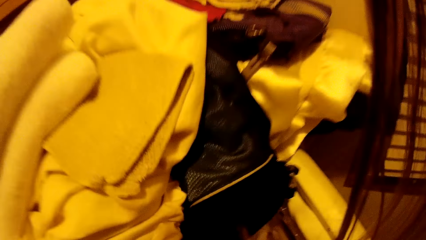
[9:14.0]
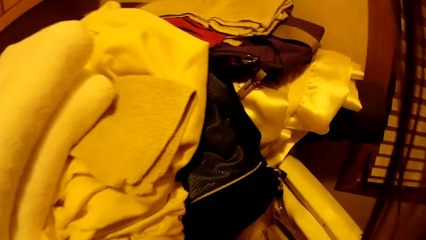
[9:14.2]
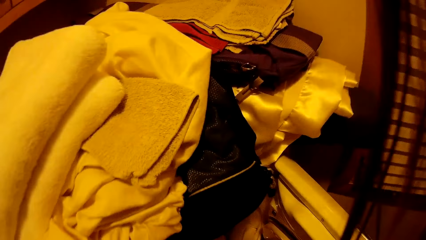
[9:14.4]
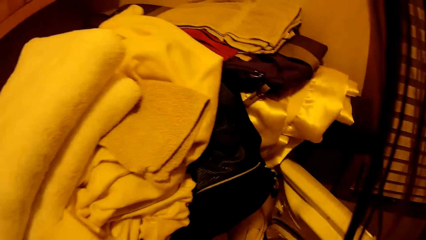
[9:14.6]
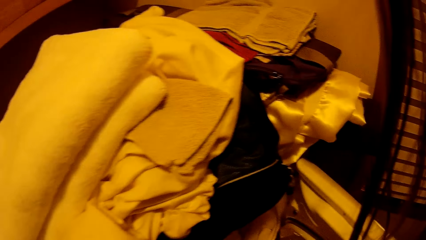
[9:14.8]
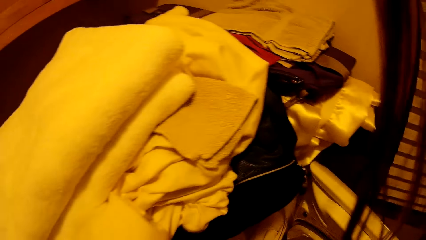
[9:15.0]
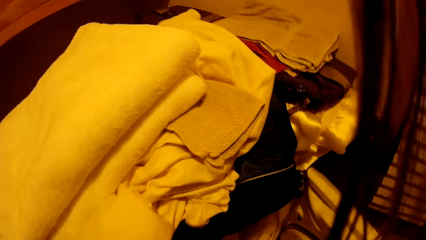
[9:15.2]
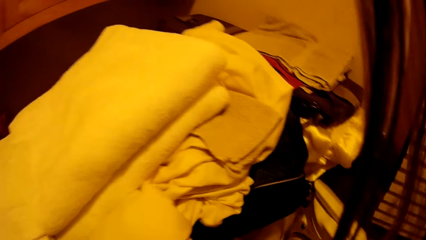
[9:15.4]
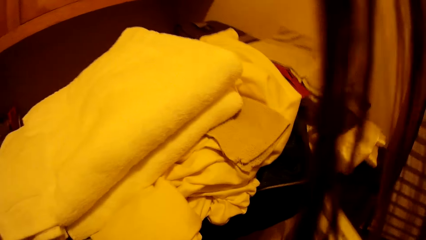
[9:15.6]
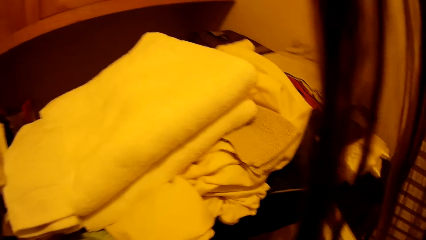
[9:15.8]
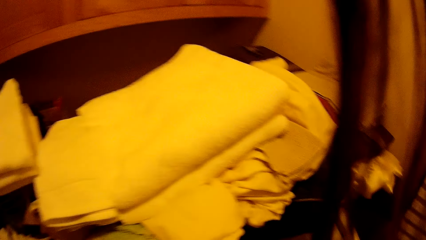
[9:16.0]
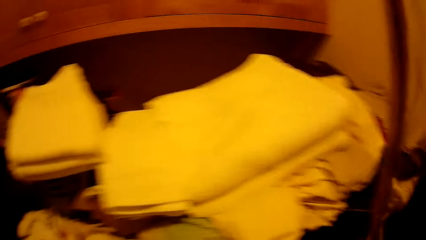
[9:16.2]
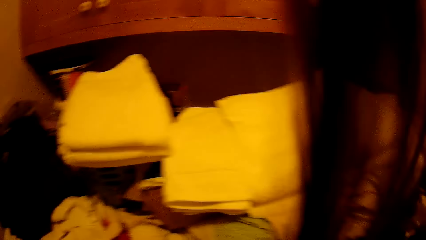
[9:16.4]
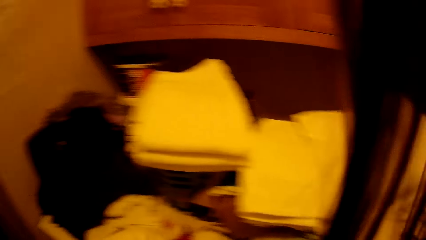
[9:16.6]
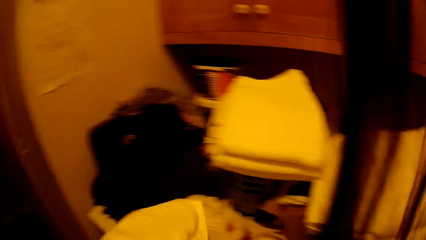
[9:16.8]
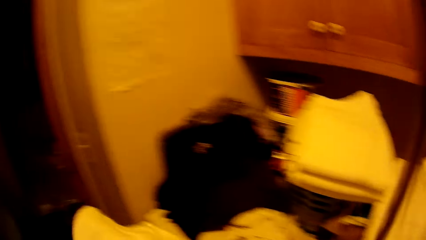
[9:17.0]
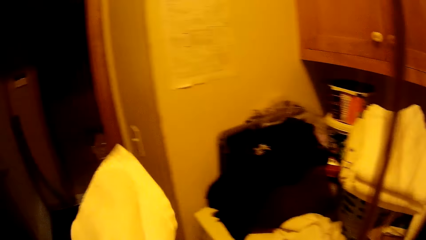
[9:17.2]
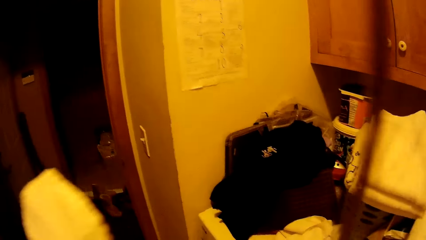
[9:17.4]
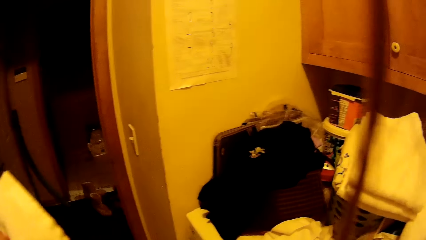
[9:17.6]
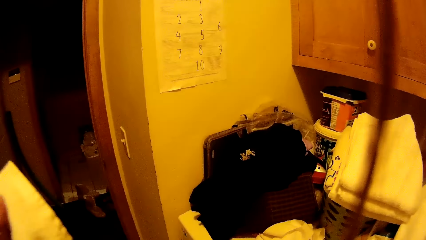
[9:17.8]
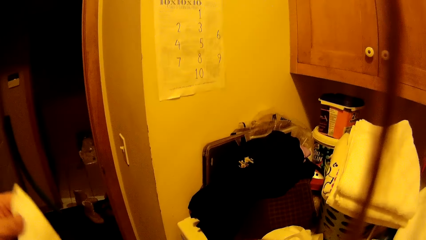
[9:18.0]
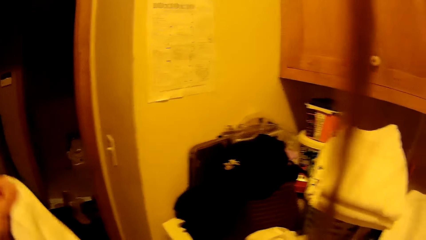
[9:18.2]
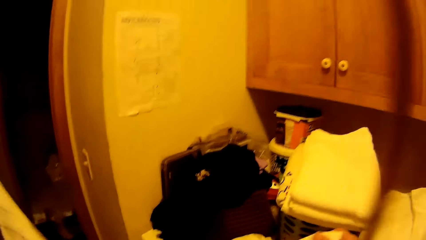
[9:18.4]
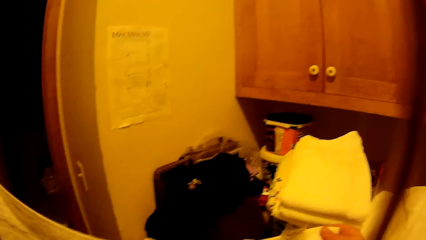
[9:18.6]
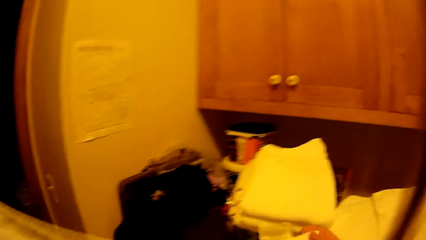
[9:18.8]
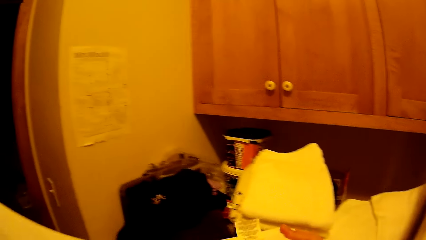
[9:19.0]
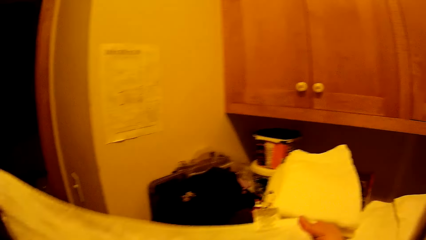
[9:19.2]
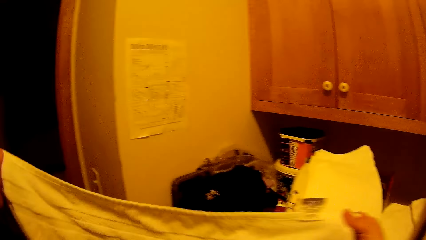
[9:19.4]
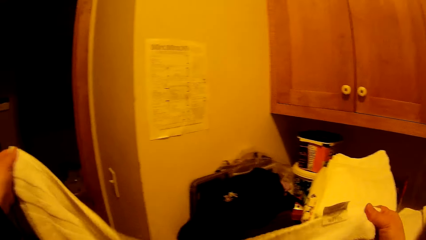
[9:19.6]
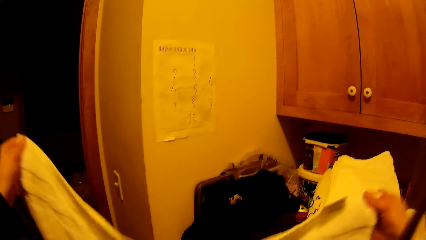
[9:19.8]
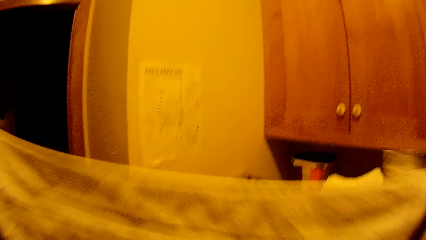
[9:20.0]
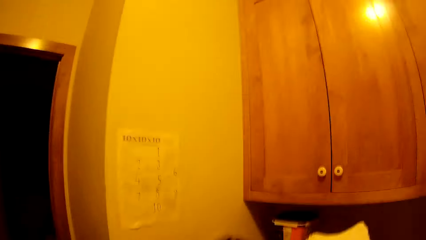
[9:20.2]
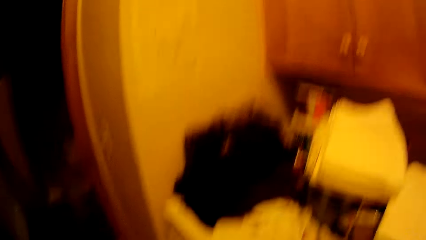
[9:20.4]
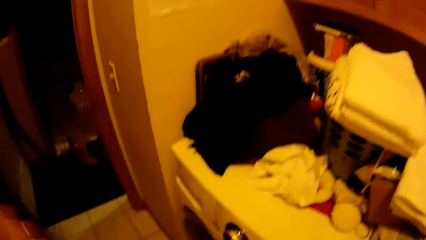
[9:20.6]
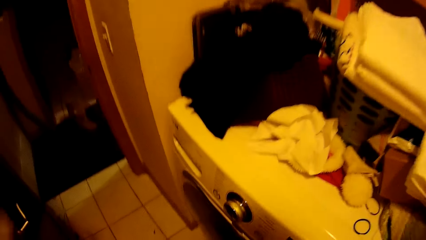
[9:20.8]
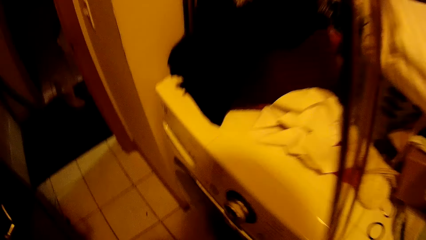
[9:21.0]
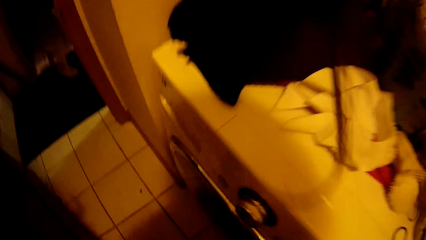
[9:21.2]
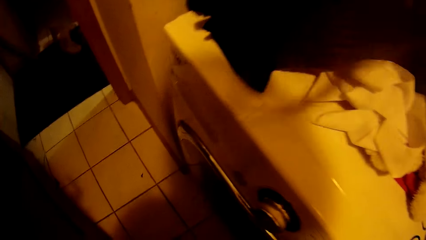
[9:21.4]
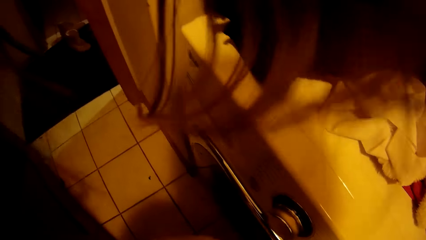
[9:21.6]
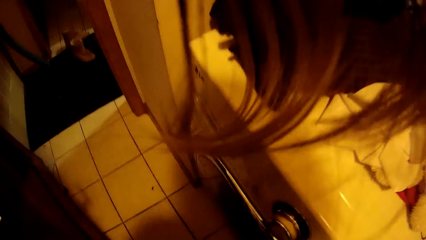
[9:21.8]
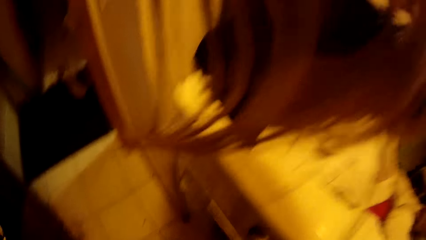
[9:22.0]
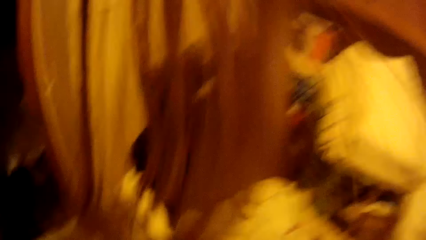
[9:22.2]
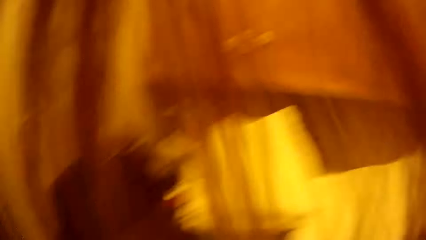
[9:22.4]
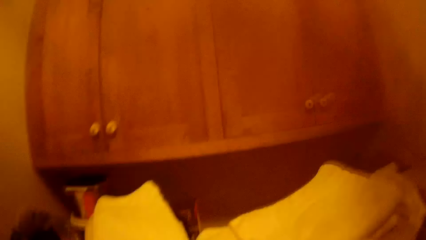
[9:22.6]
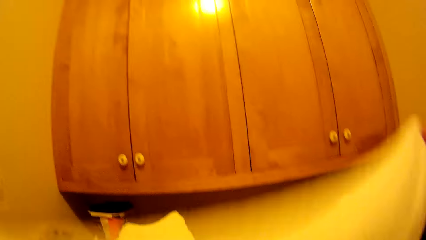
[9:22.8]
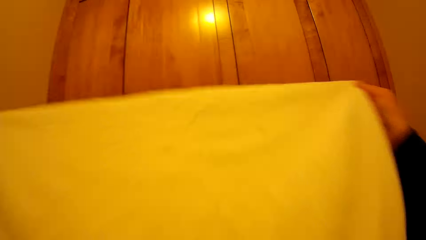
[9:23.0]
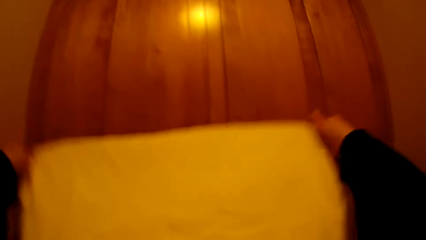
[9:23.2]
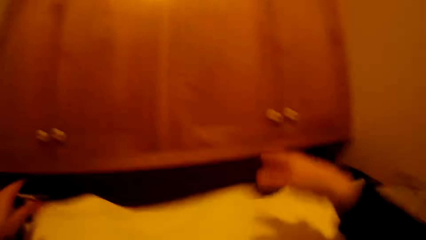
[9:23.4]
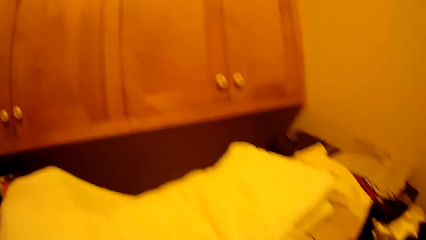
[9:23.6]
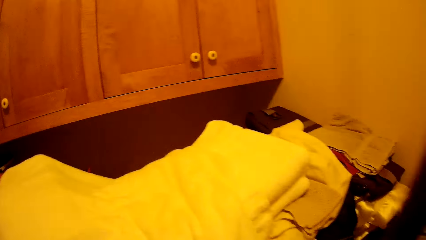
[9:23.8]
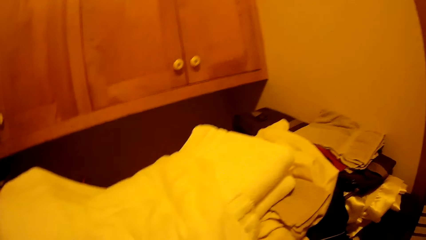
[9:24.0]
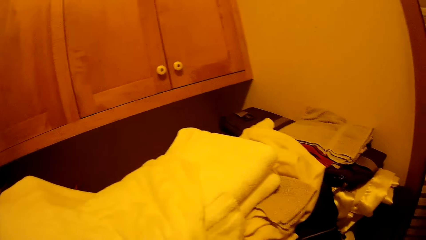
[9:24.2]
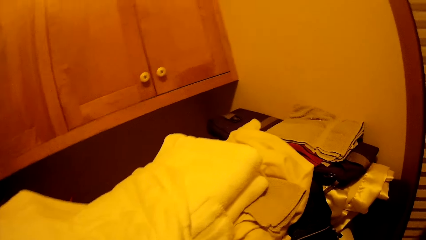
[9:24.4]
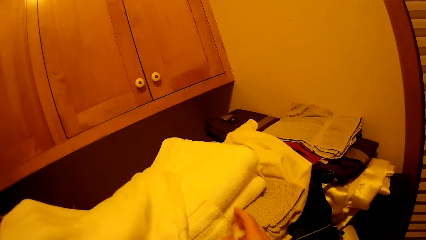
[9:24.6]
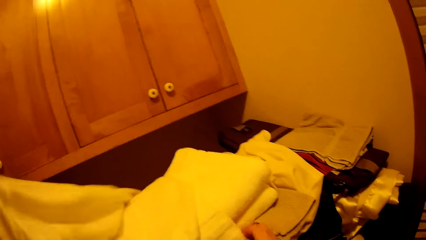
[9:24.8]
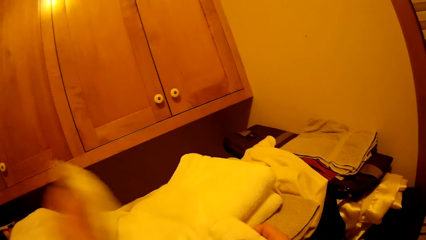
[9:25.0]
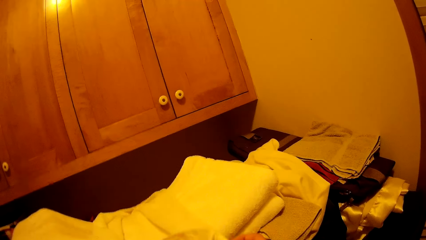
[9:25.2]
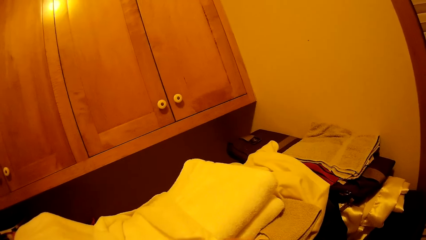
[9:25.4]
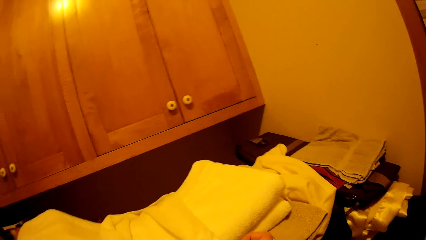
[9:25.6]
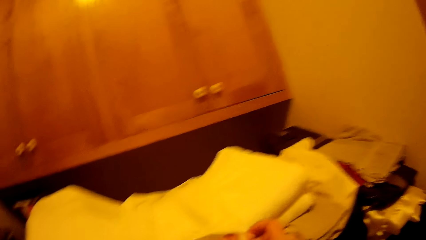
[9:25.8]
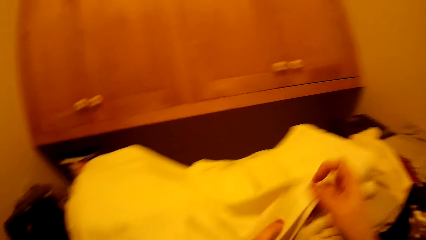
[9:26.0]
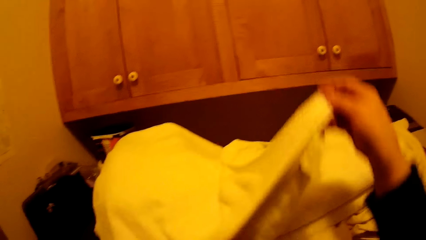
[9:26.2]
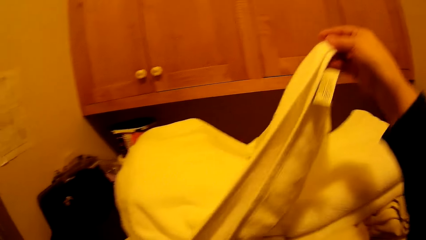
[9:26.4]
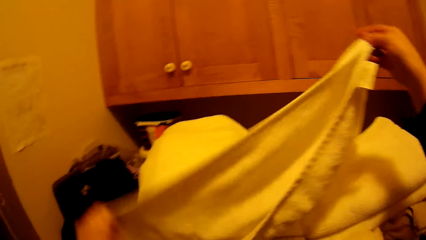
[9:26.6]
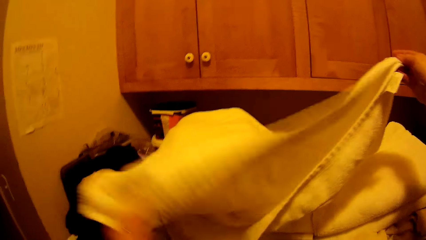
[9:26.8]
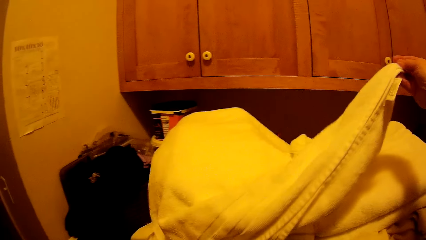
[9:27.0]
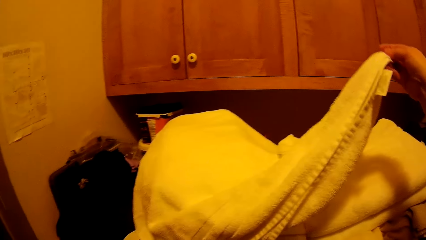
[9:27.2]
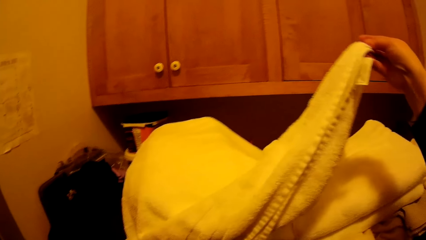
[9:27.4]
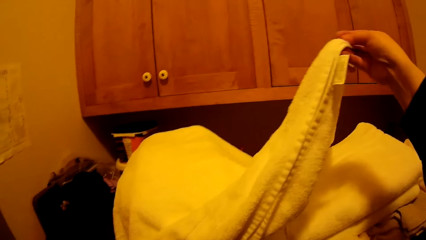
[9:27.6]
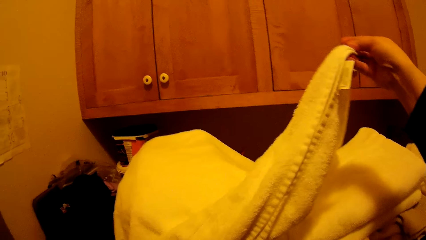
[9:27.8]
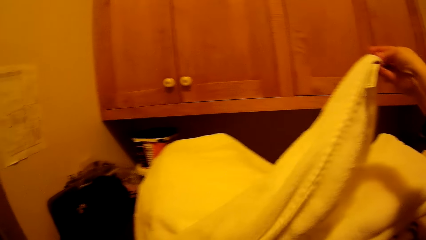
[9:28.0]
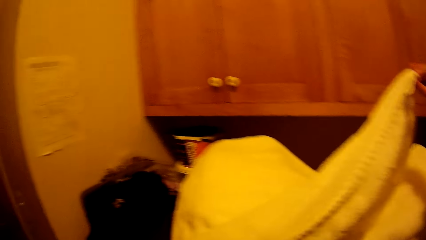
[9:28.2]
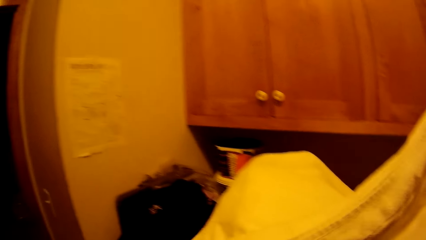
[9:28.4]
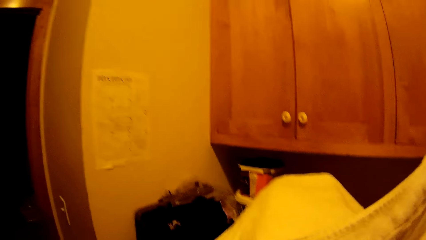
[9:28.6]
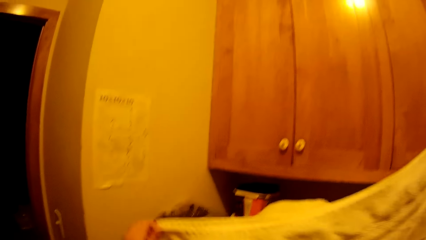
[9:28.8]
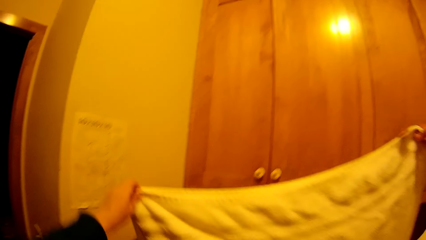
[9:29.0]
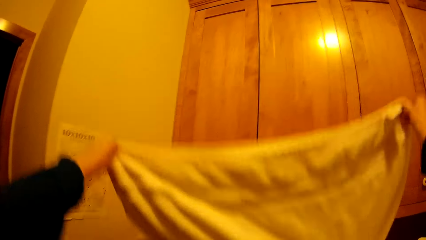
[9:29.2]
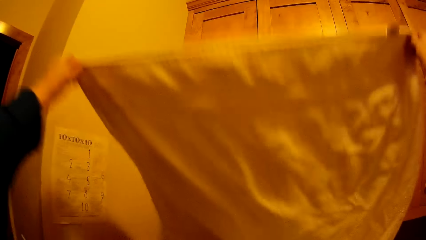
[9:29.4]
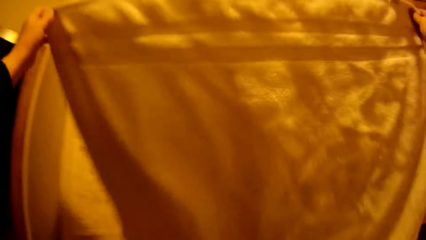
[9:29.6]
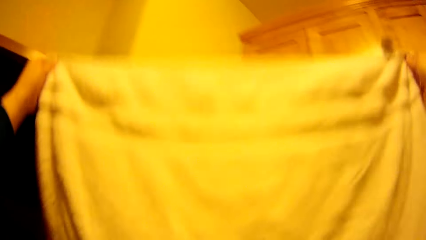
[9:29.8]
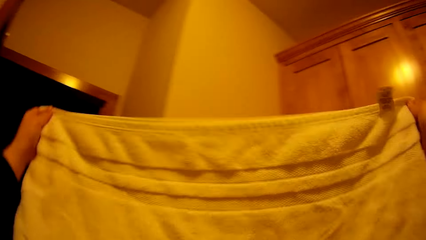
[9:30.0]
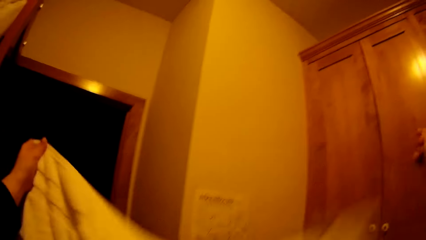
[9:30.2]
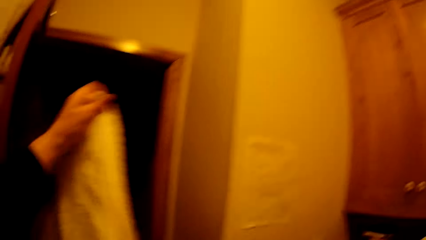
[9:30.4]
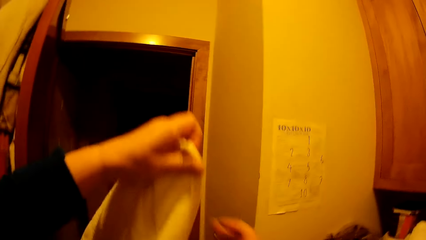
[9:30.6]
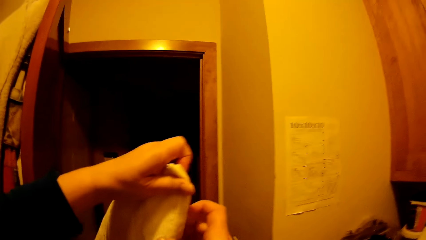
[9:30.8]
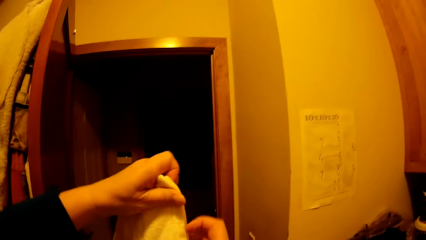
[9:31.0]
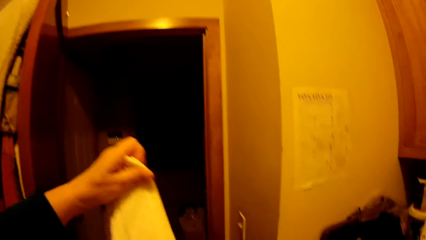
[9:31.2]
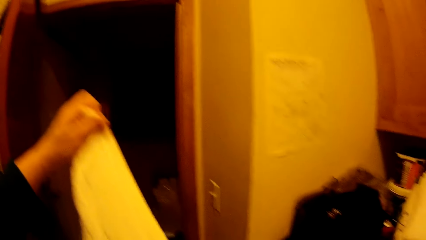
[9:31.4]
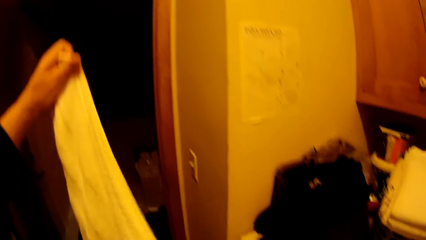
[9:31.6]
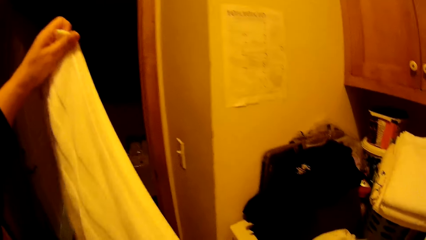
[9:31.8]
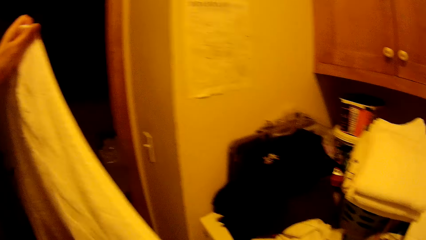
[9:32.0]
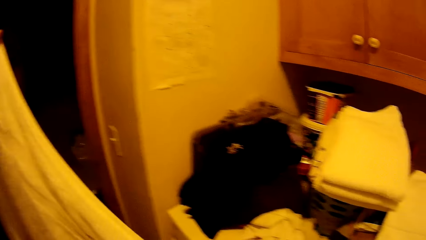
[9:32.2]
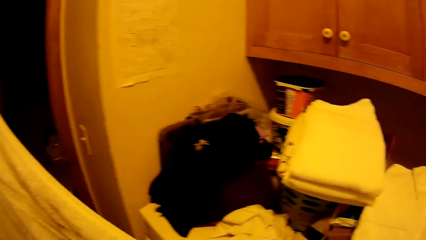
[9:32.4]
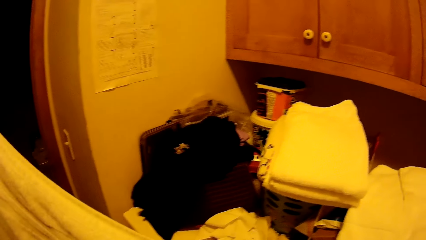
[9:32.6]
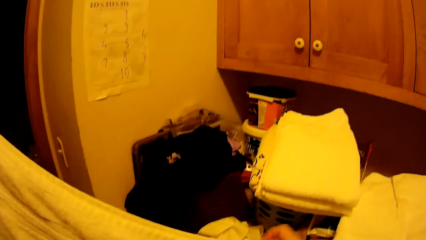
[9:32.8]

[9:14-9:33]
The camera wearer takes a towel from the washing machine. He holds the towel with his hands. He straightens the towel in the room. He puts the towel on top of other clothes. He folds the towel with both hands. He lifts the towel with his hands.
